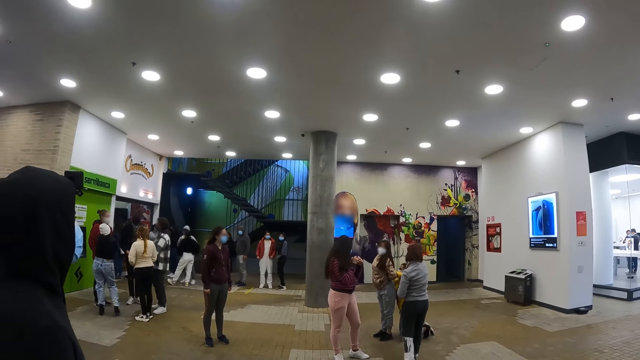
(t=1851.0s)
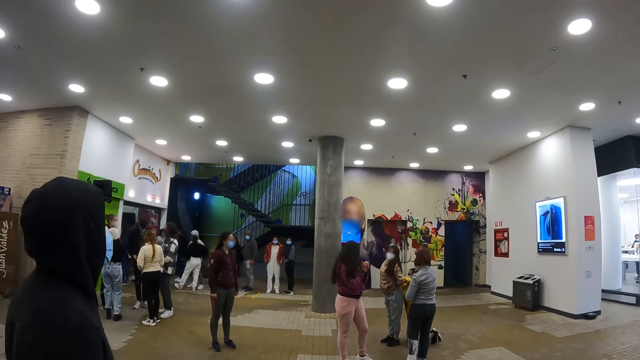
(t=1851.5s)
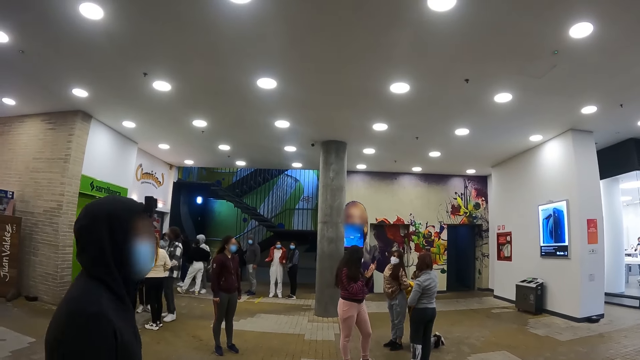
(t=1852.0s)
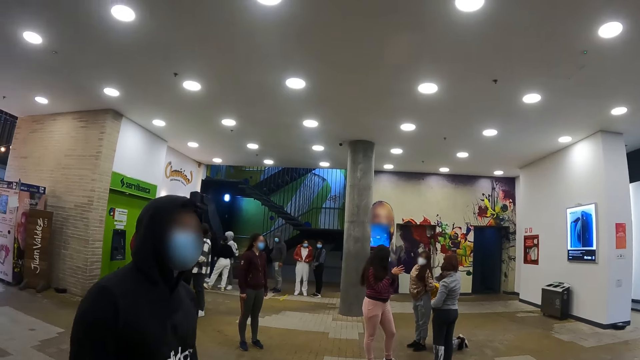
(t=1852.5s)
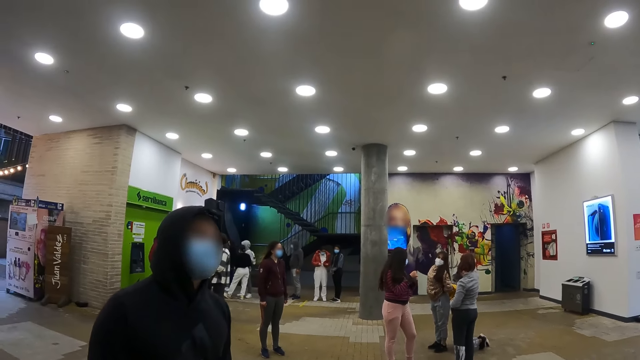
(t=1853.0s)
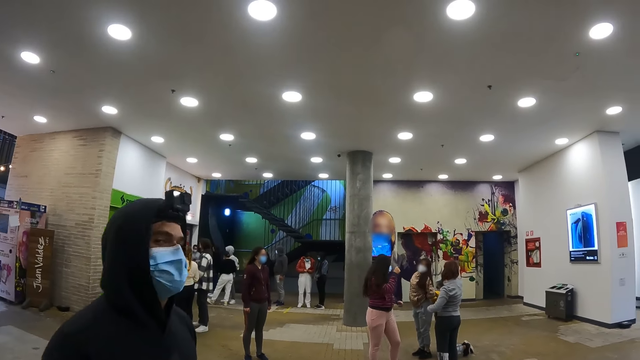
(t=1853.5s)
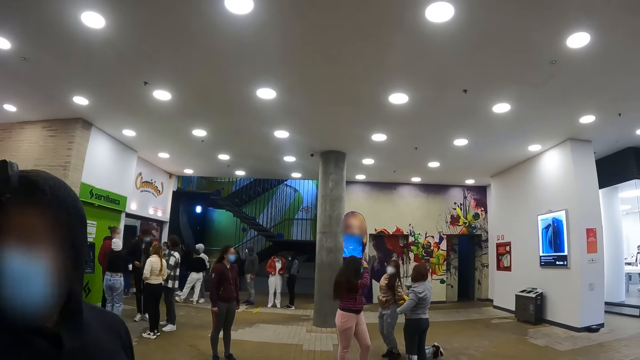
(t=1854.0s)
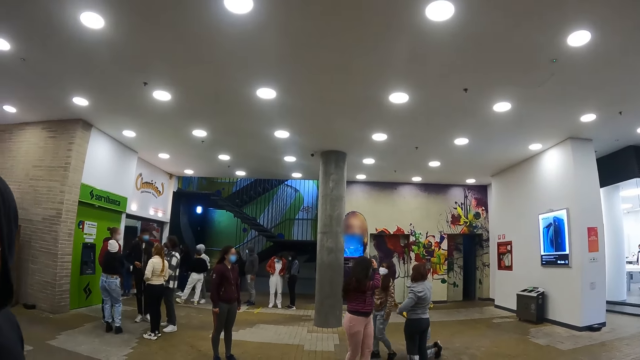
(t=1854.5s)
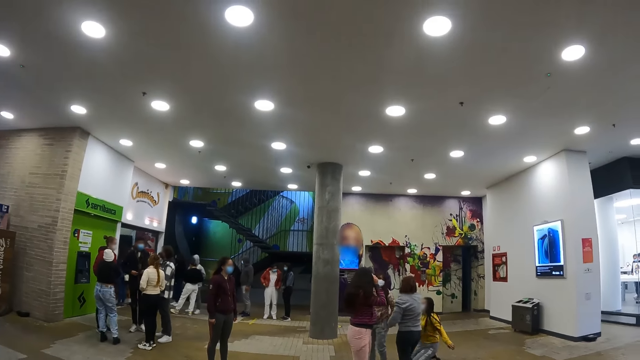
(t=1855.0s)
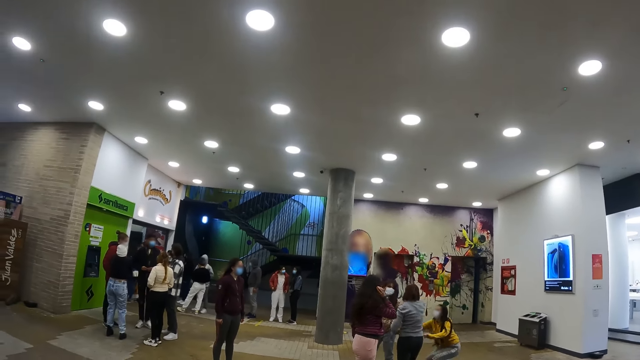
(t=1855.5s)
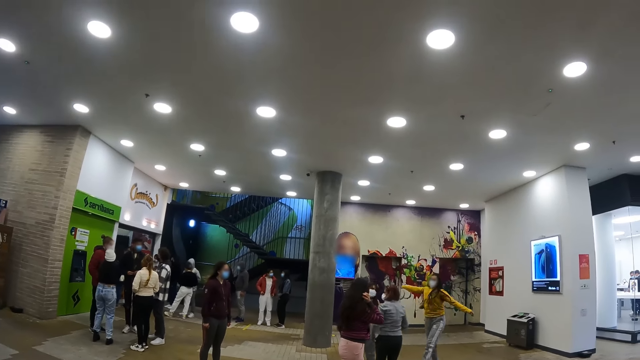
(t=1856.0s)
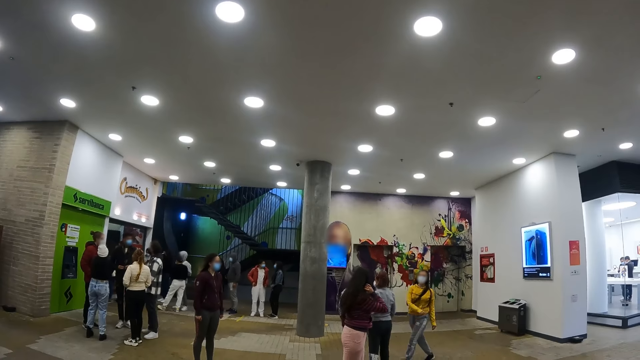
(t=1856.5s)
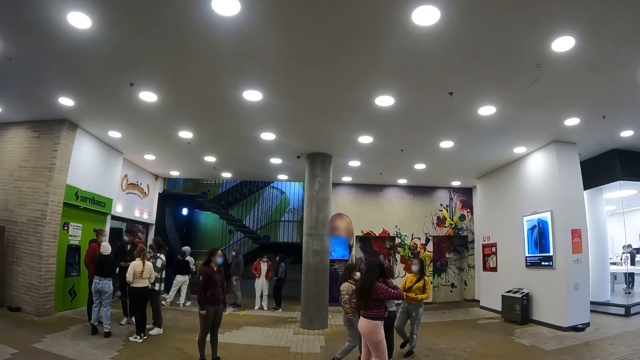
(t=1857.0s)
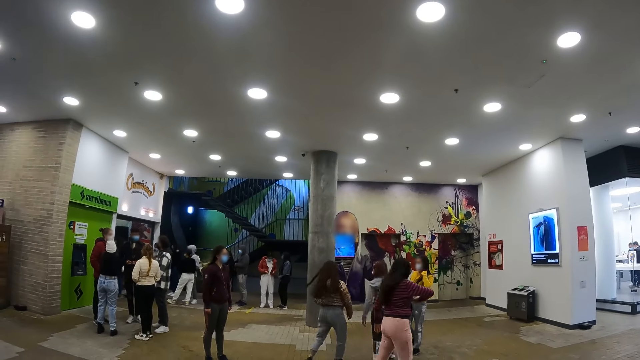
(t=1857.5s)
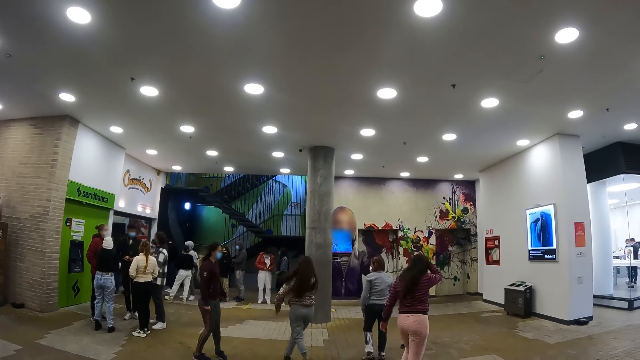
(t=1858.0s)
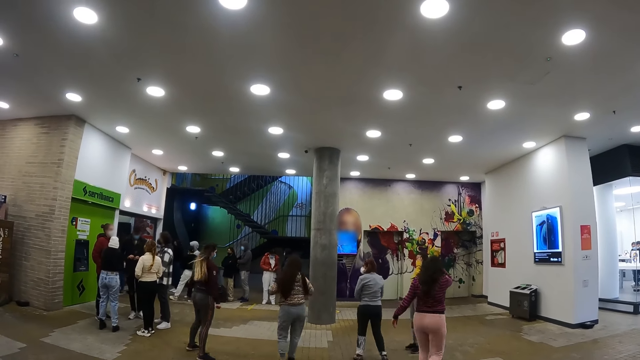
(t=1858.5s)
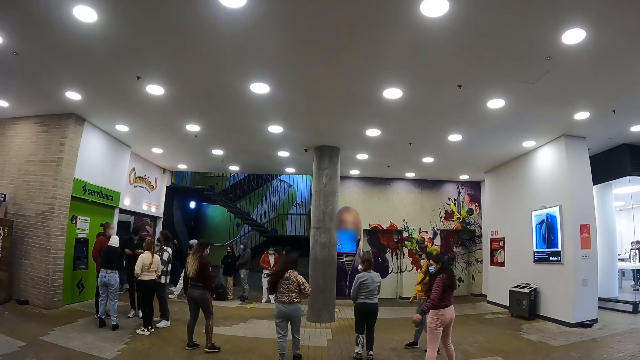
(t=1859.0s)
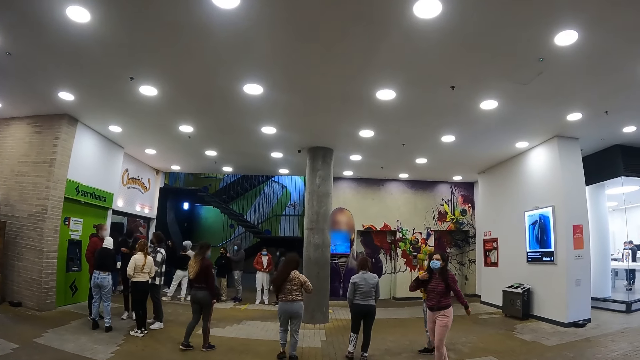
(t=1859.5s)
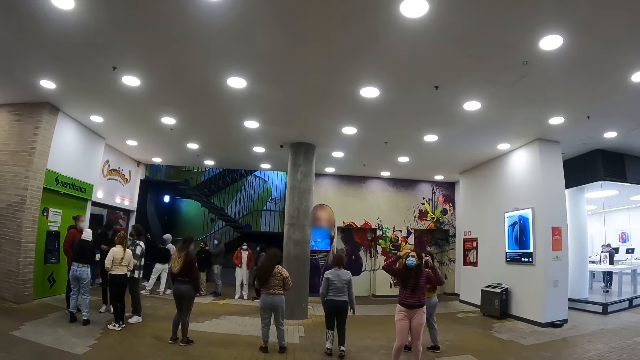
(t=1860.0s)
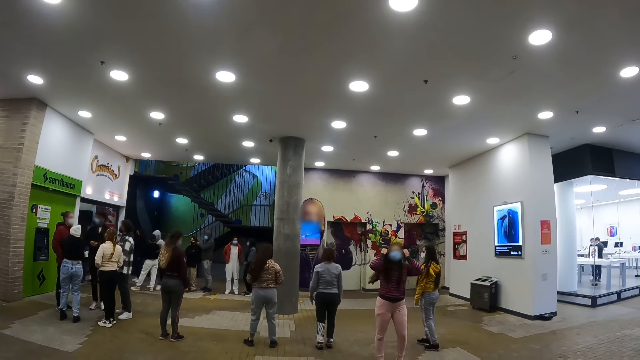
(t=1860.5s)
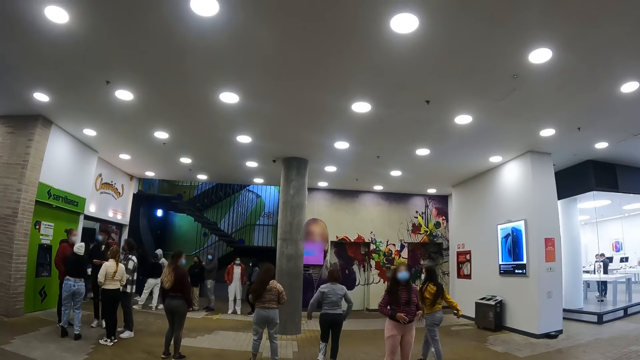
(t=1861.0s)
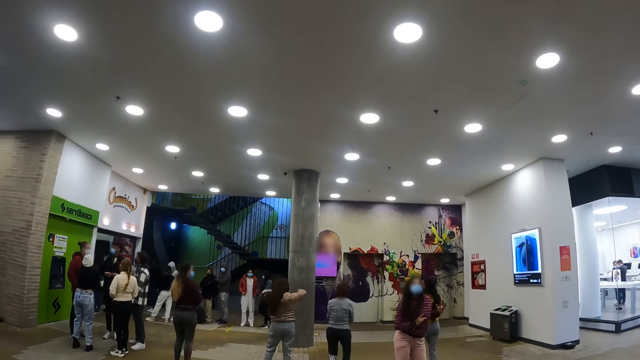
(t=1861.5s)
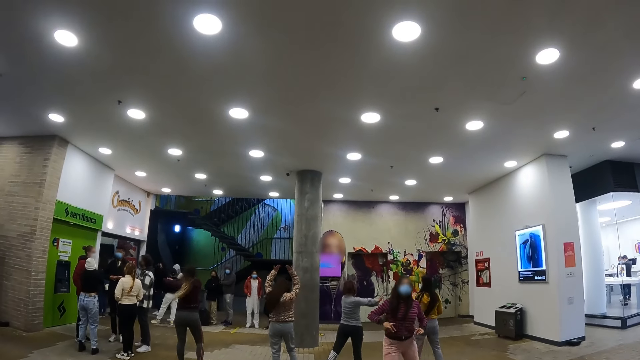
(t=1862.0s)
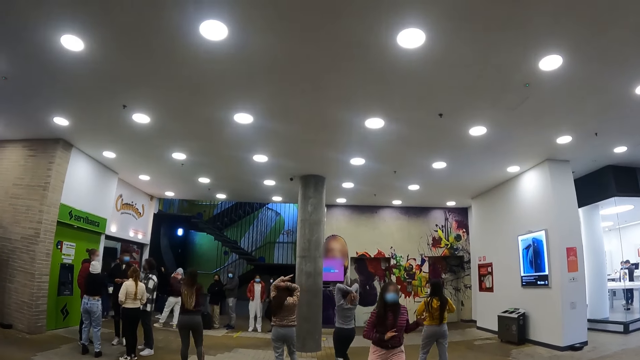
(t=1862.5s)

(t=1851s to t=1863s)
A person rubs her hands. Another person moves in a building. The first person touches her hair. A third person stands up. Several persons spread out on a floor. The first person touches her hair.

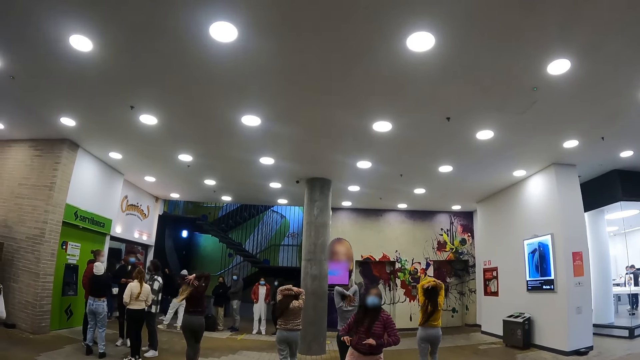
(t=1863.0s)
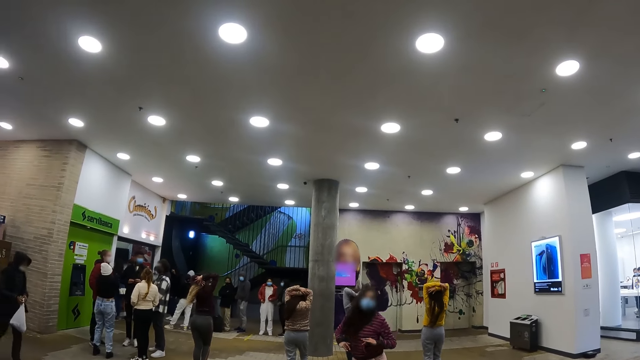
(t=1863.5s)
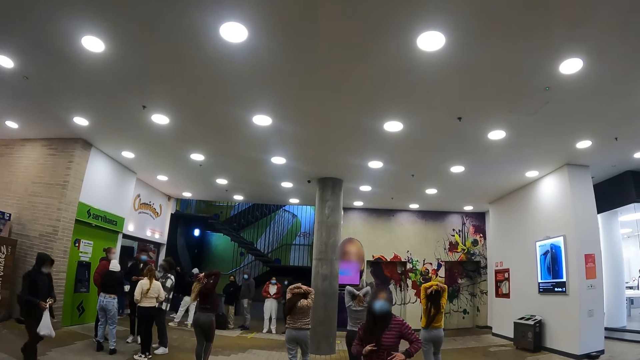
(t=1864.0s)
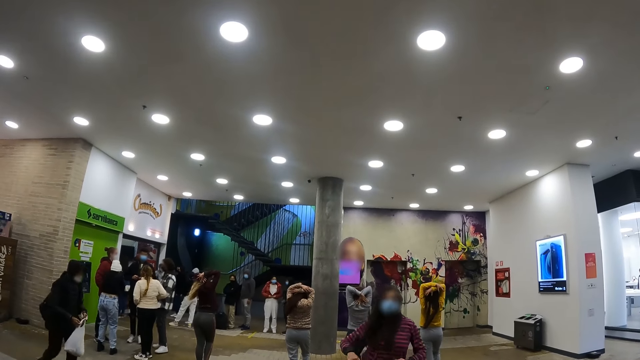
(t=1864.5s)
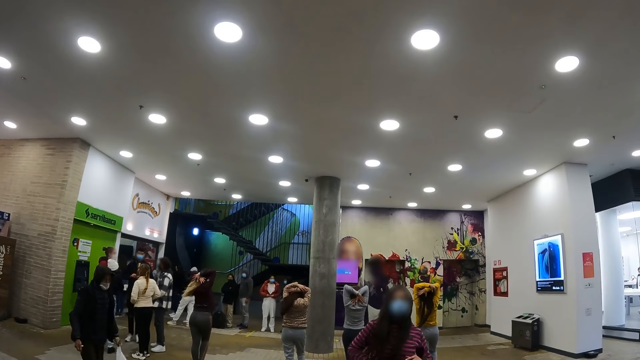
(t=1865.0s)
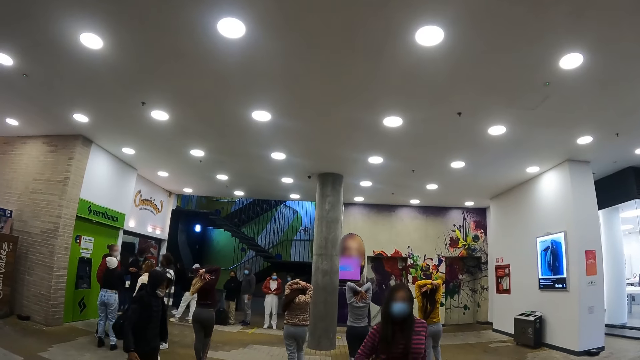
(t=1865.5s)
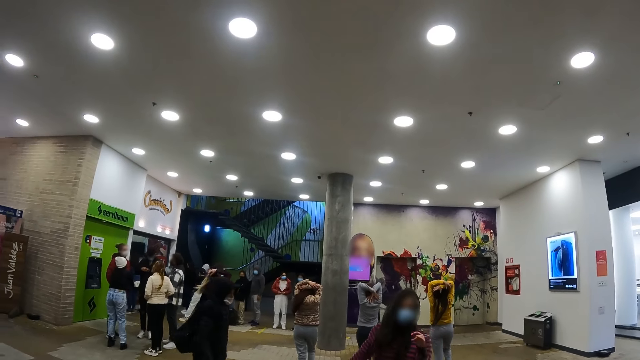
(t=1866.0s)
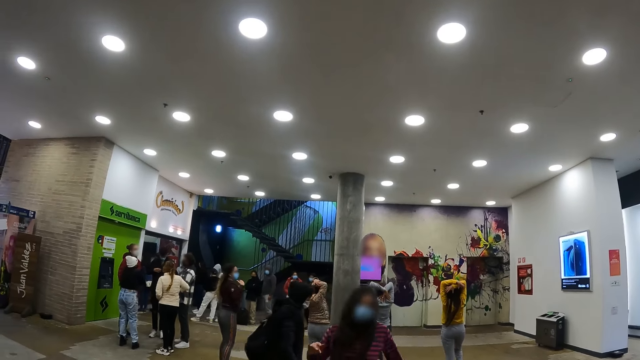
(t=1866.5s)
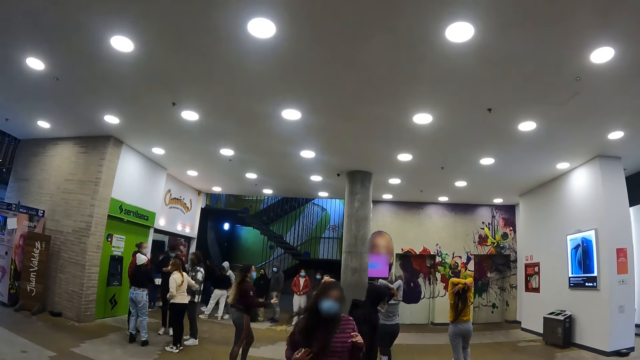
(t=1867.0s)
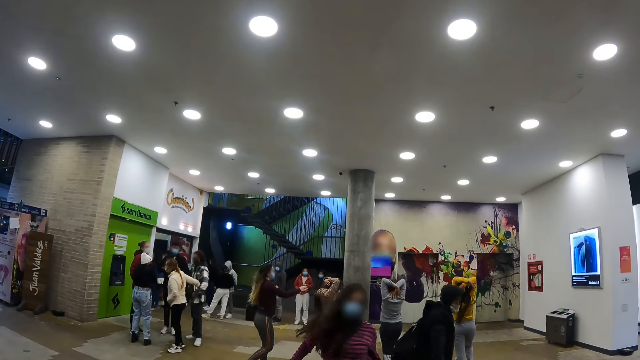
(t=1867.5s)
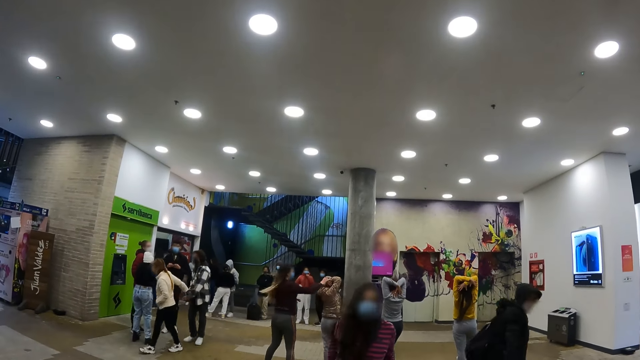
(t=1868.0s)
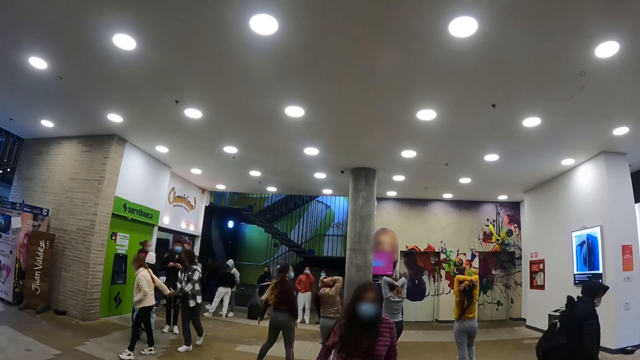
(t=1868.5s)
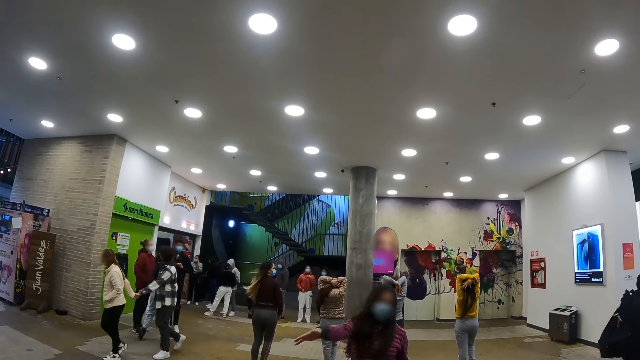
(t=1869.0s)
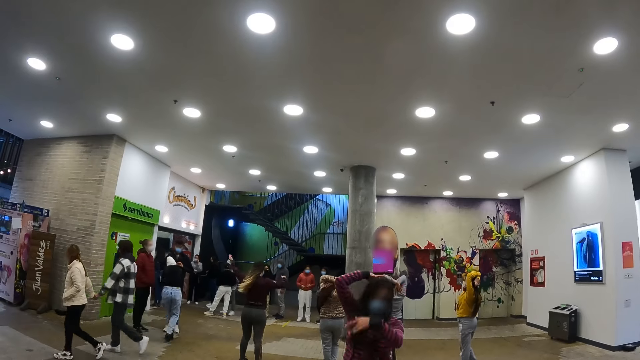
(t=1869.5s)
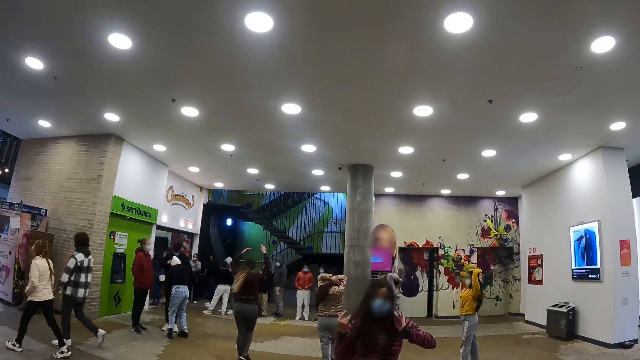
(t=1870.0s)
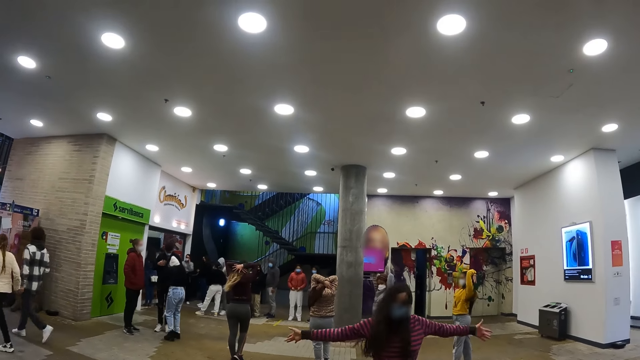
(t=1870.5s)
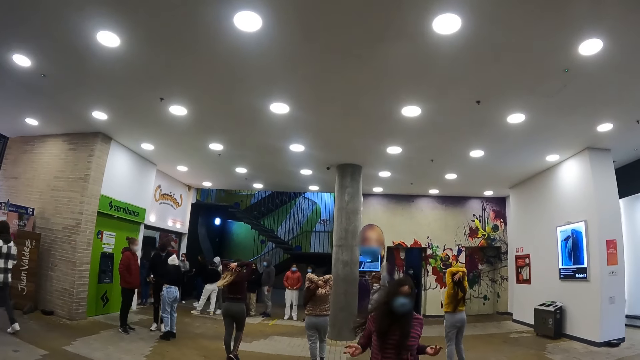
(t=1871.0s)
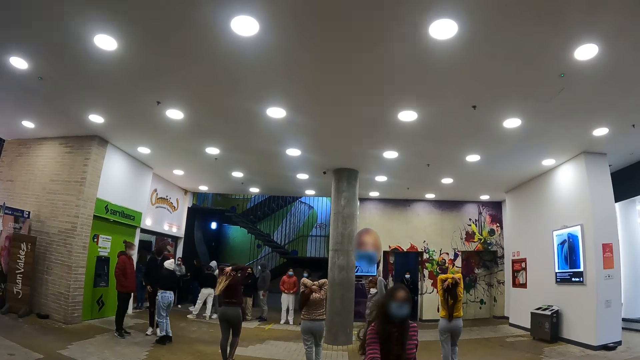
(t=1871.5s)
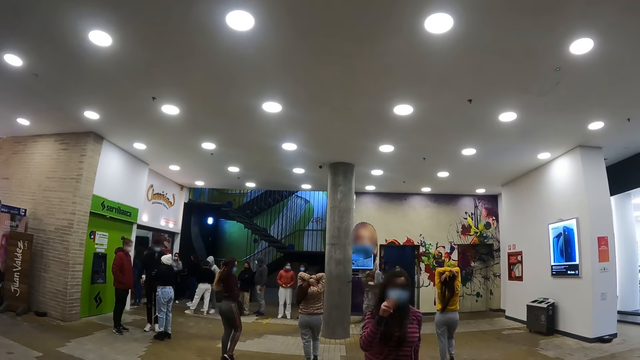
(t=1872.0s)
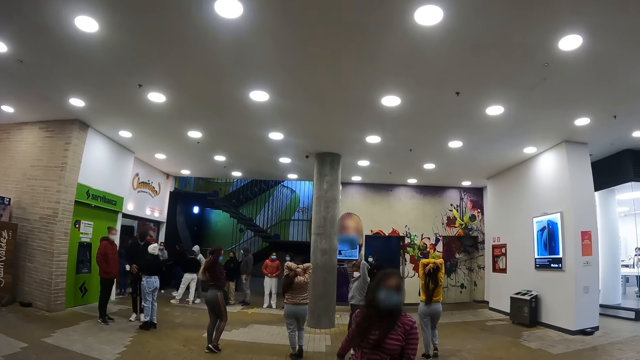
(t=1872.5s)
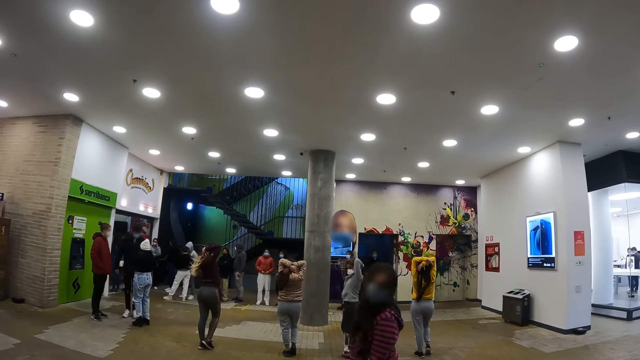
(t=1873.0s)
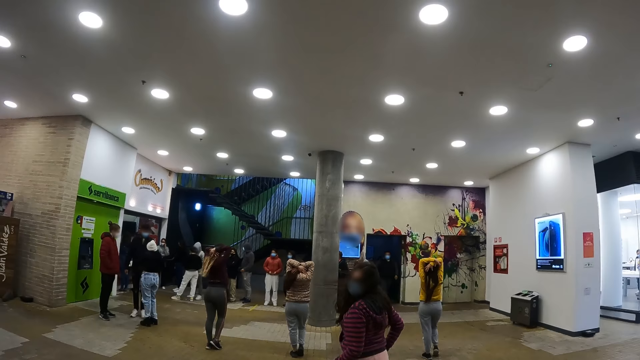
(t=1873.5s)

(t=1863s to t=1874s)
Several persons stretch their hands on their heads. A woman touches her head with her hands. A person dances on a floor. Another woman touches her head with her hands. Another person walks on the floor. A third woman touches the second woman. The first person touches her hair. The persons stretch their hands on their heads. A fourth woman dances.
